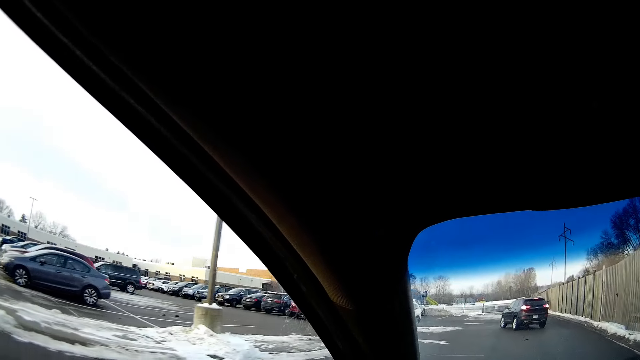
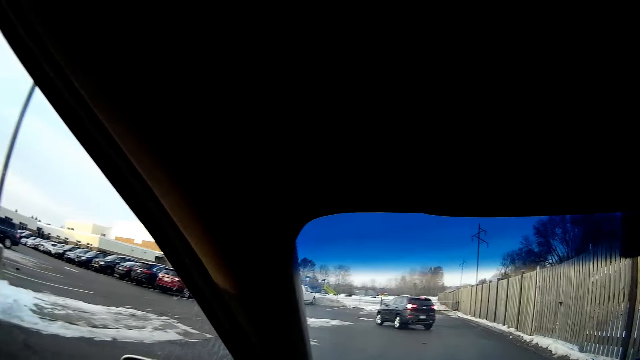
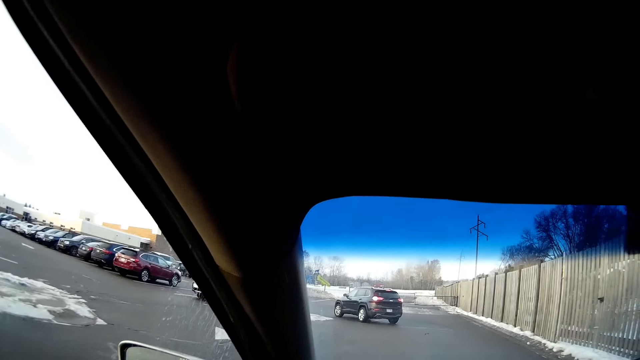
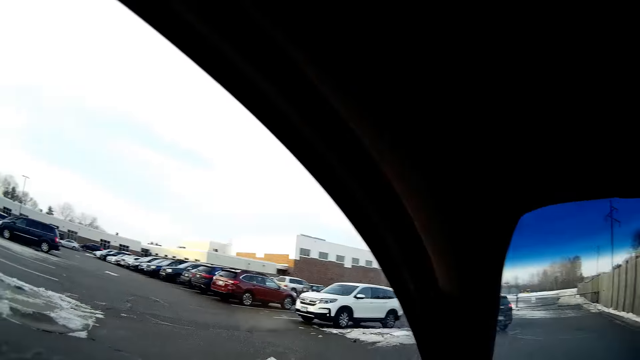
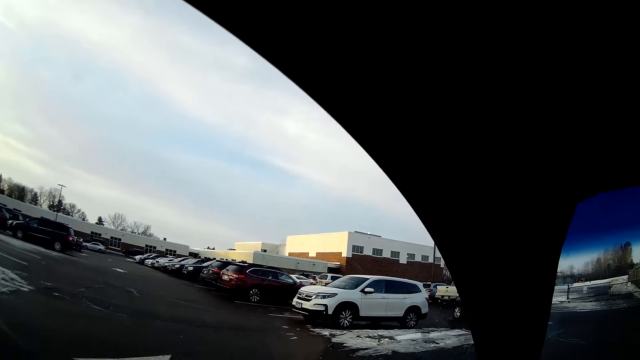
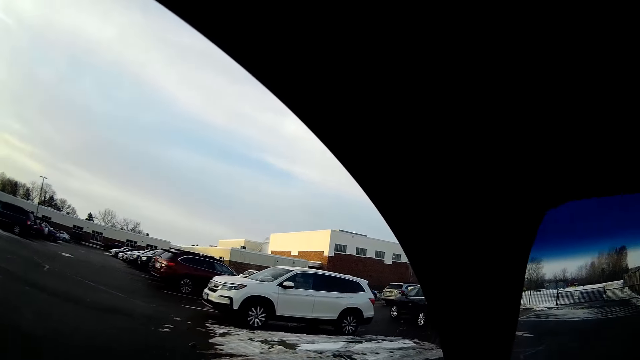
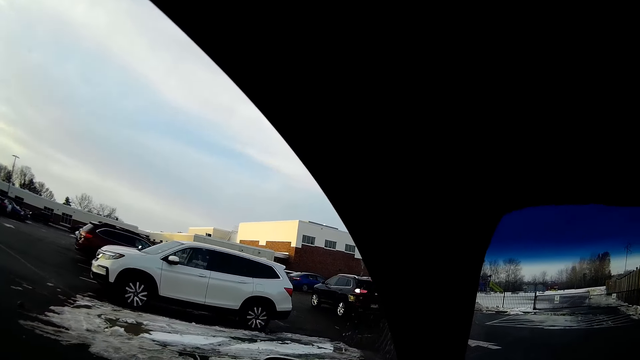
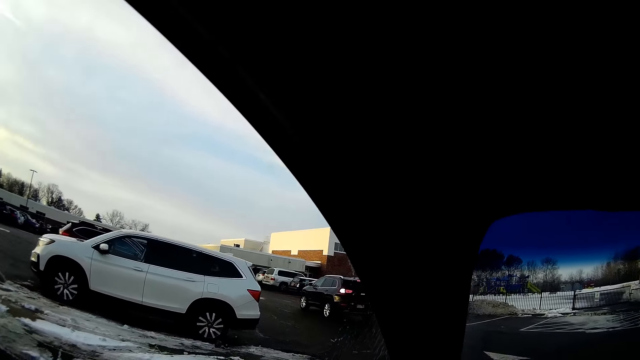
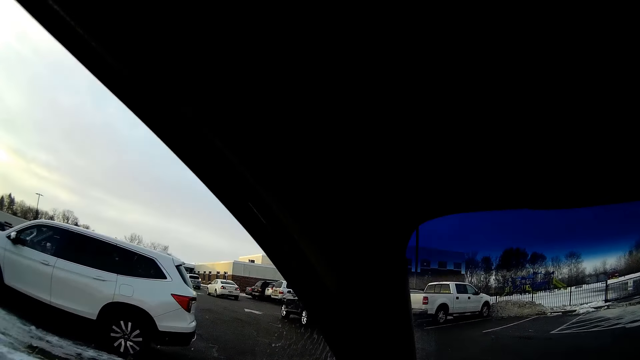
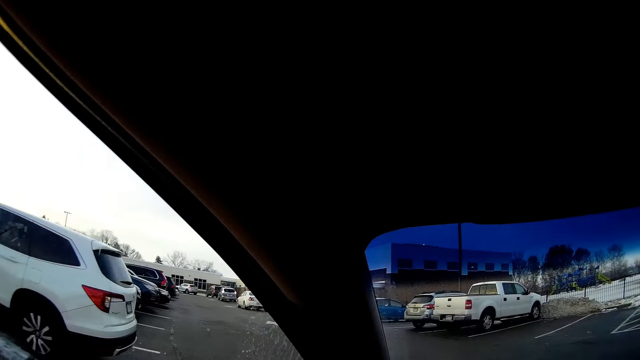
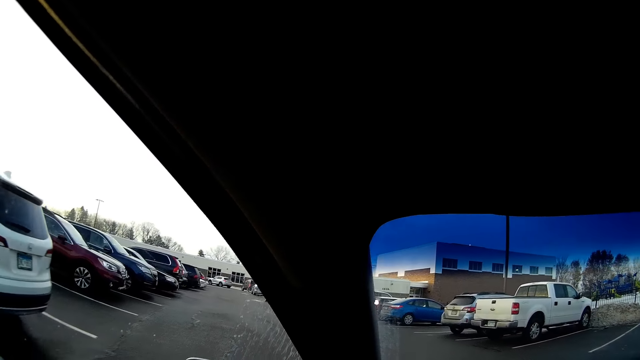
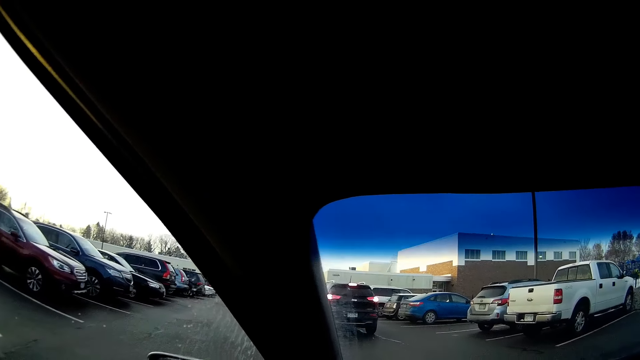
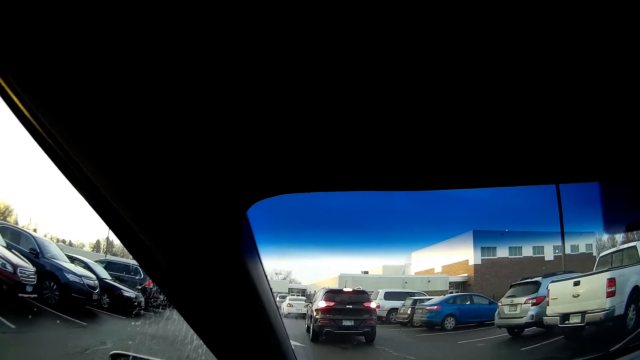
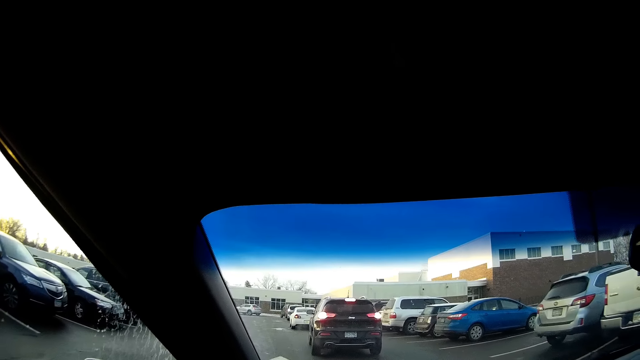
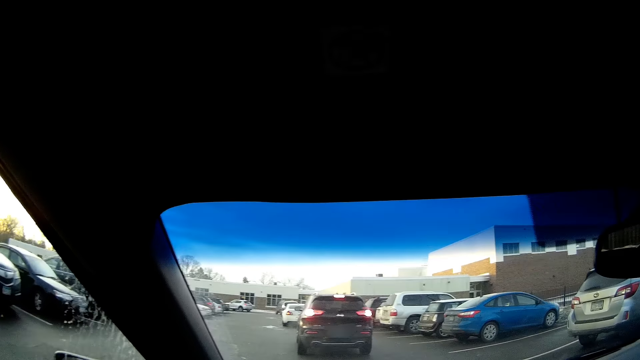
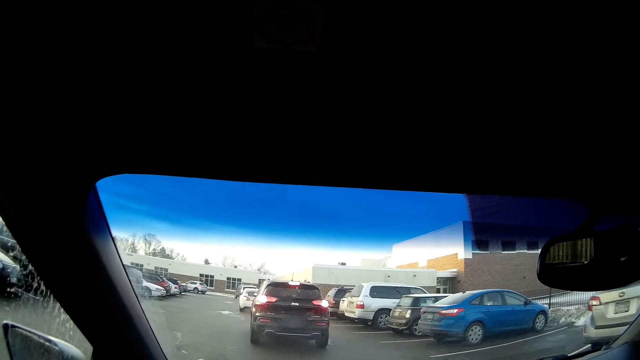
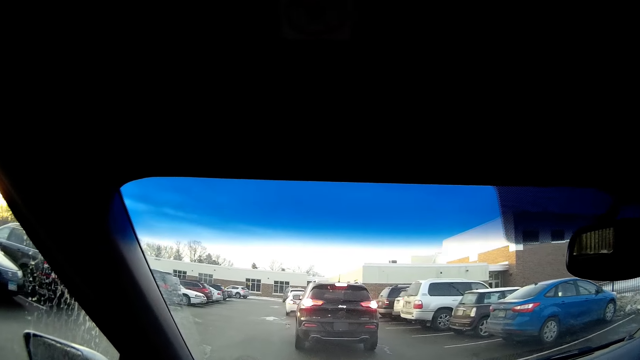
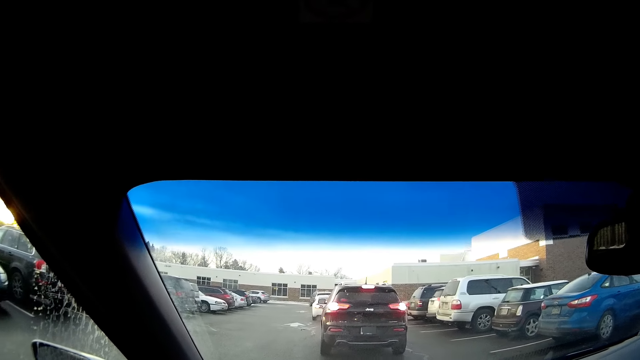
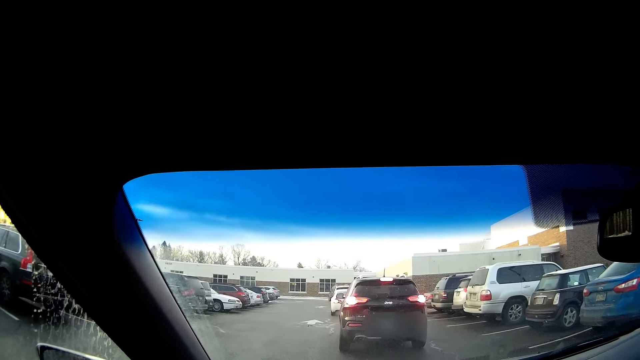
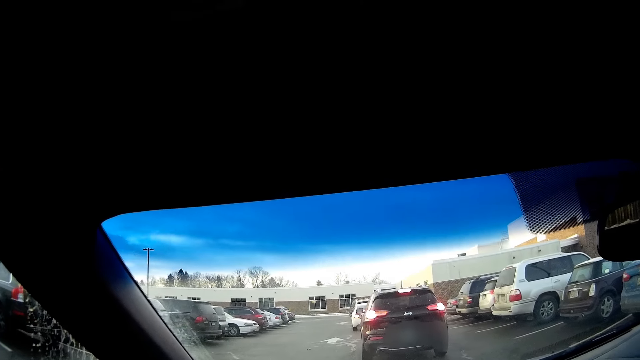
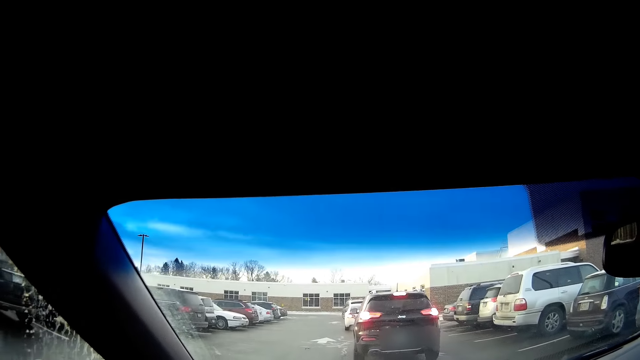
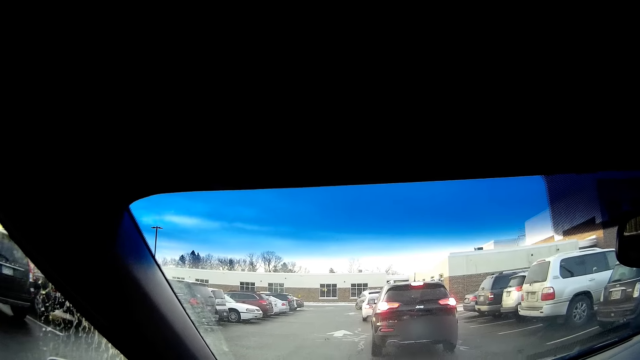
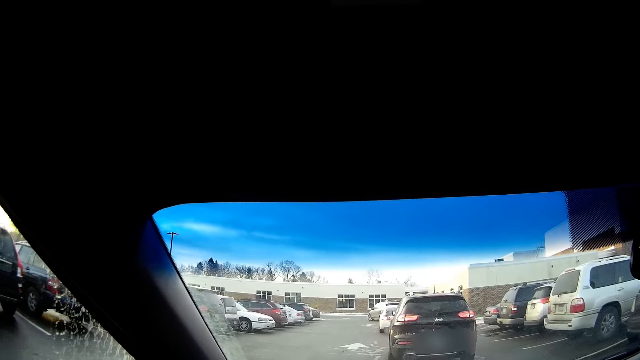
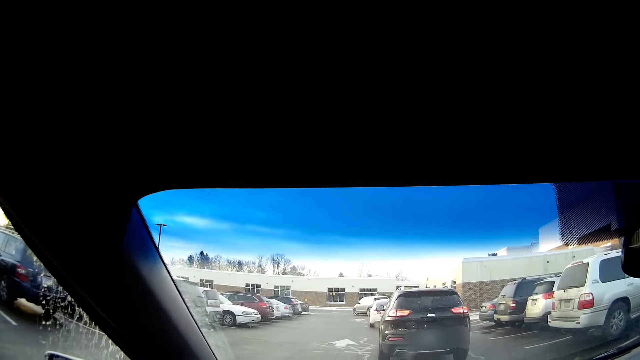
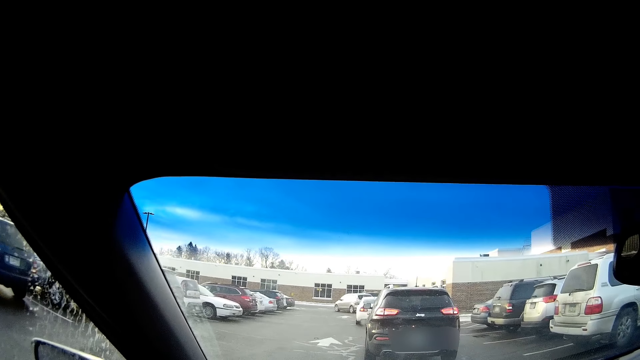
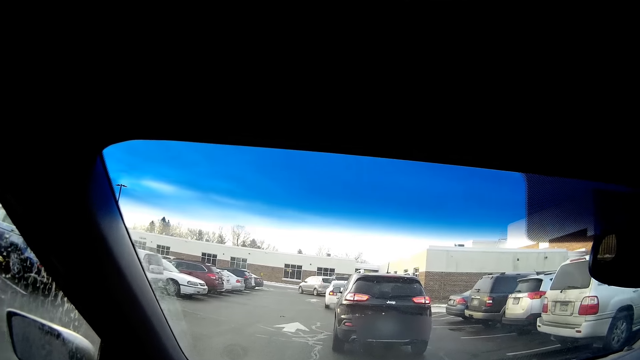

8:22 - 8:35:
The camera wearer takes a turn at the parking lot. They stop on the traffic light.

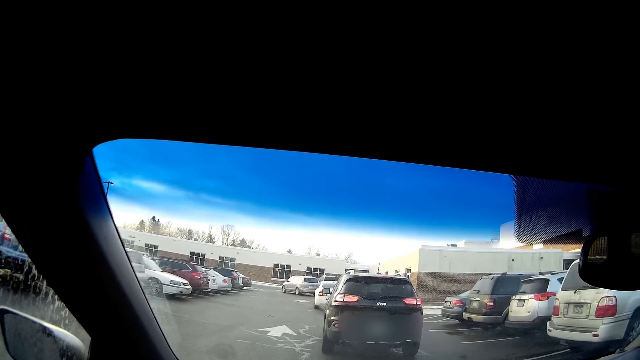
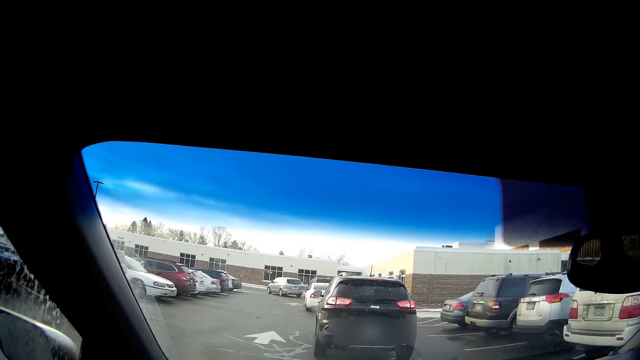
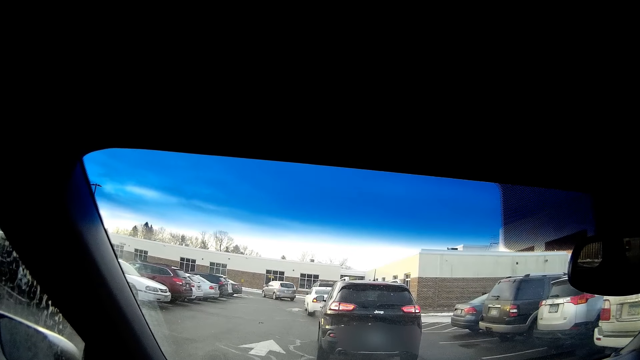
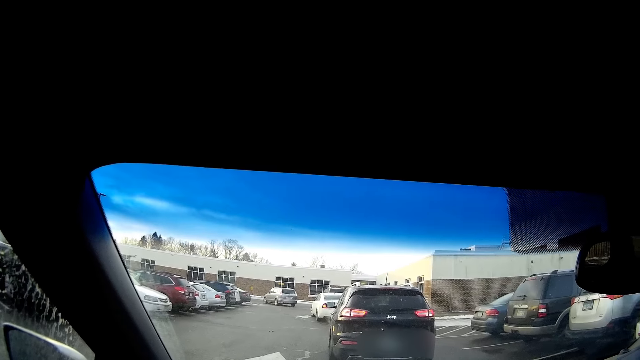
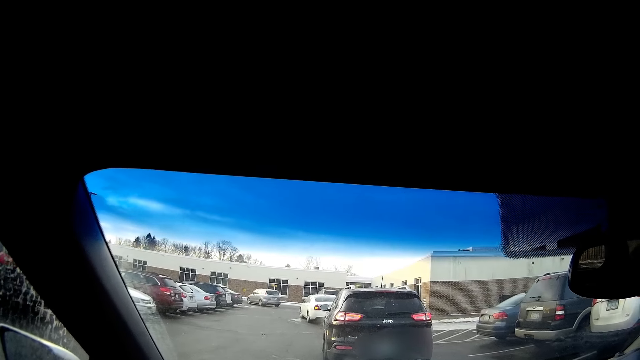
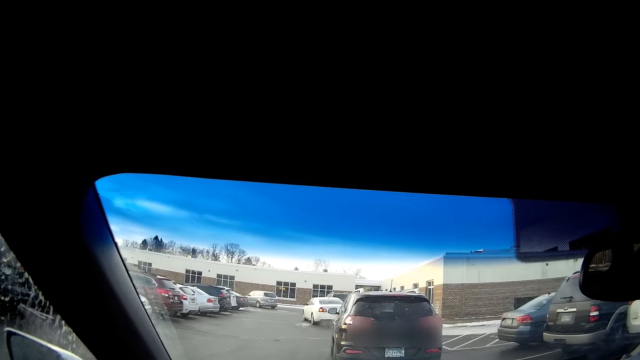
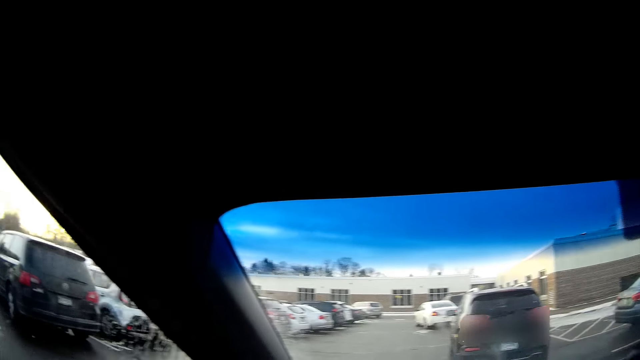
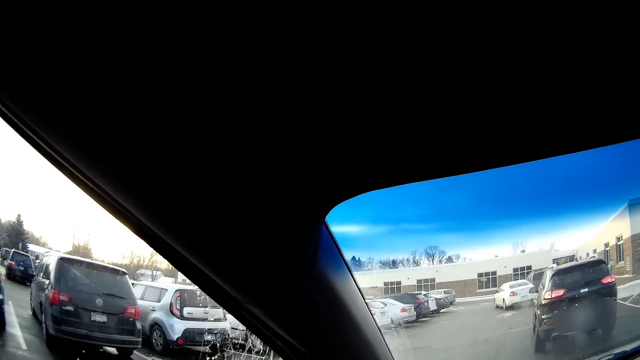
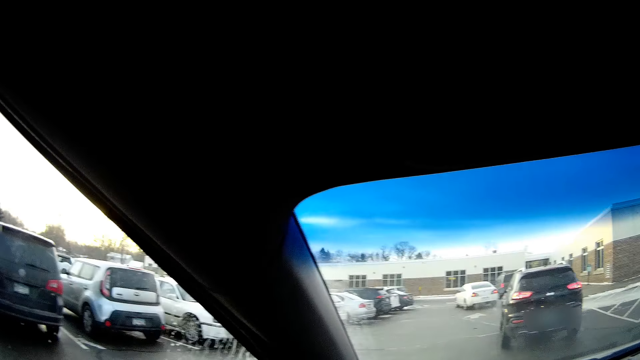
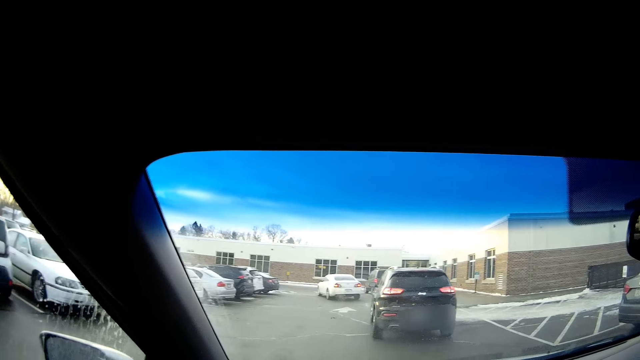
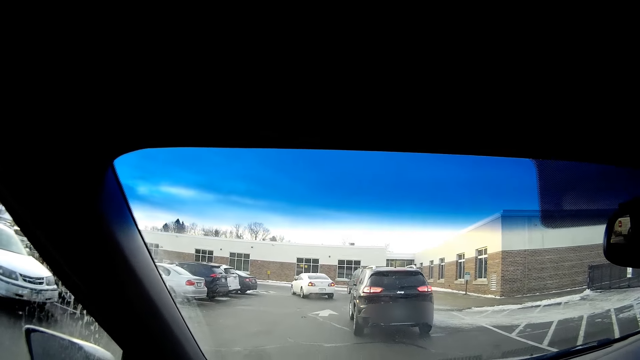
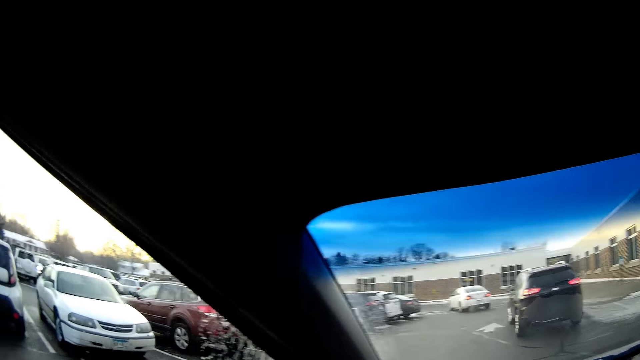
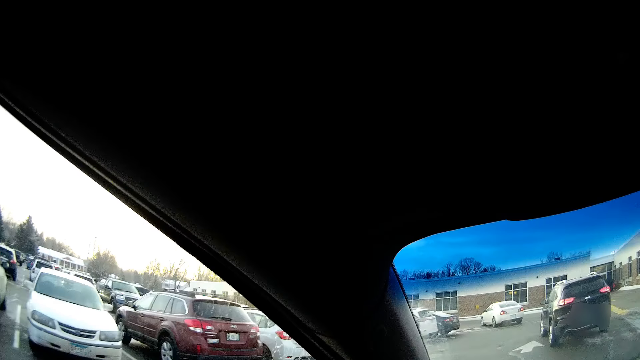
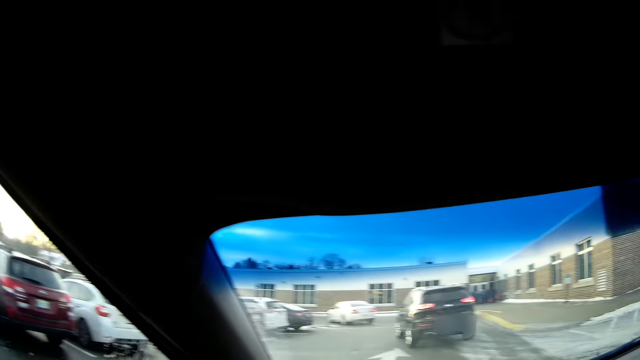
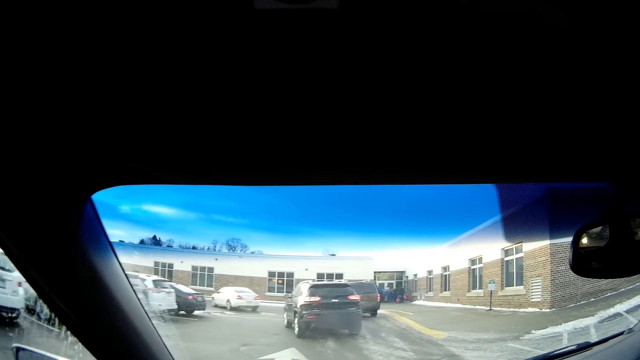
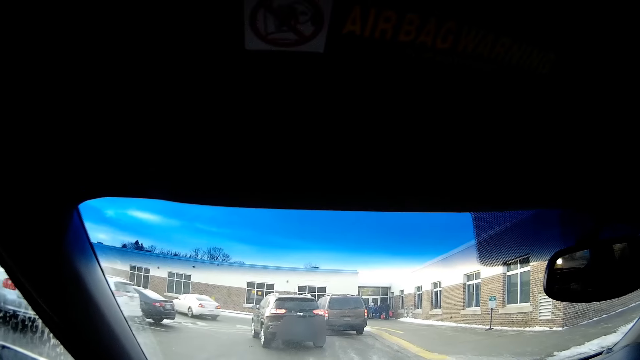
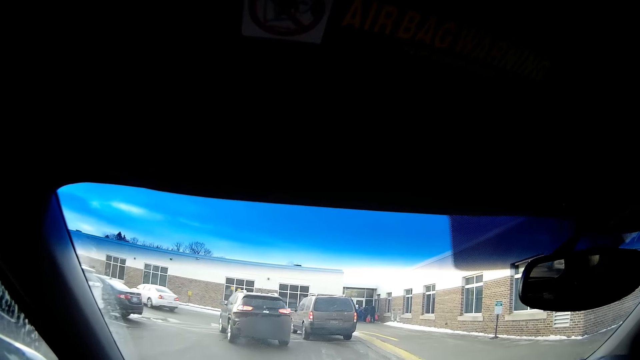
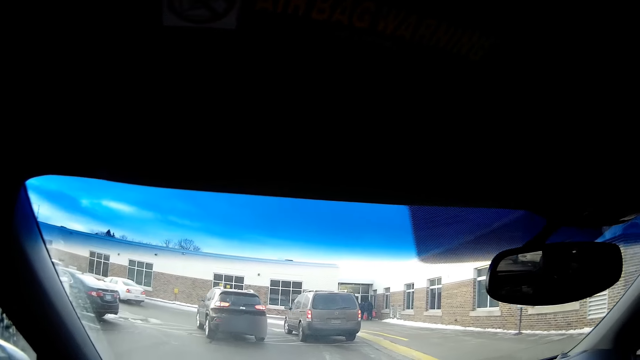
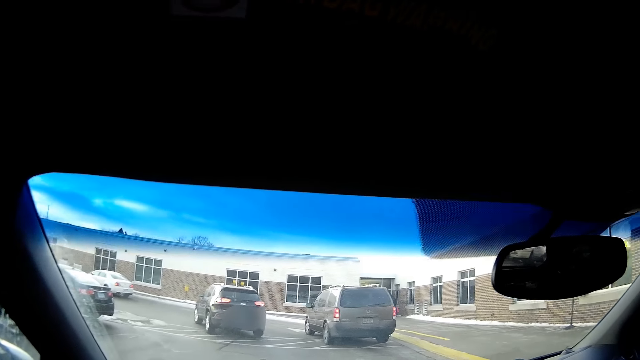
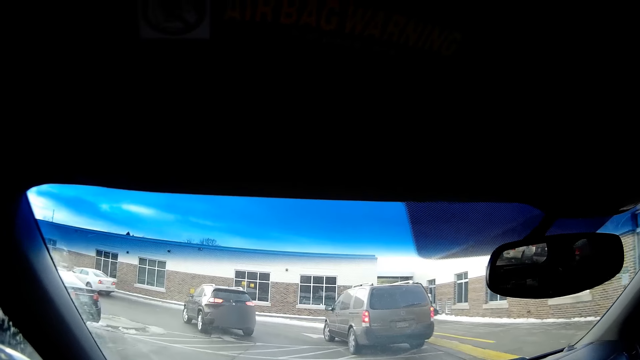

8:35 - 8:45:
The camera wearer drives the car at the parking lot.
